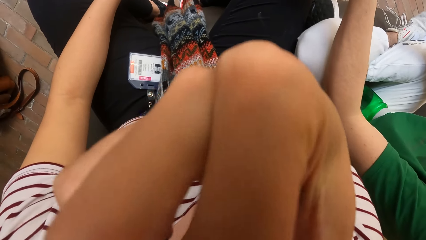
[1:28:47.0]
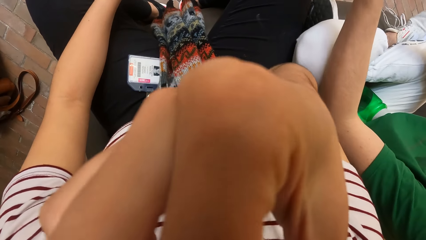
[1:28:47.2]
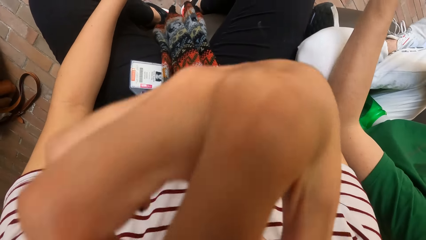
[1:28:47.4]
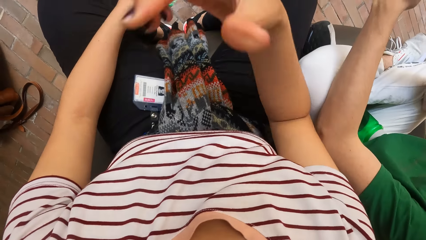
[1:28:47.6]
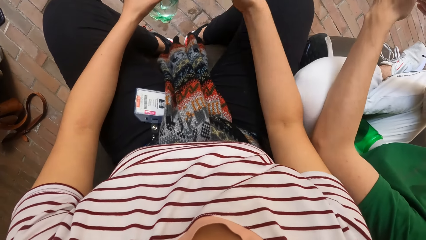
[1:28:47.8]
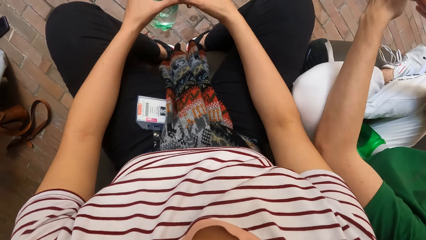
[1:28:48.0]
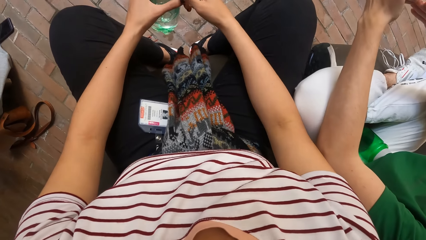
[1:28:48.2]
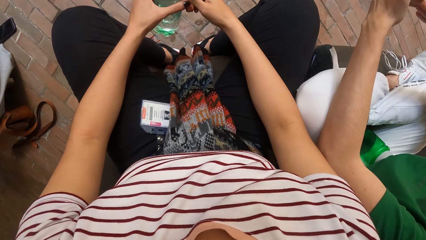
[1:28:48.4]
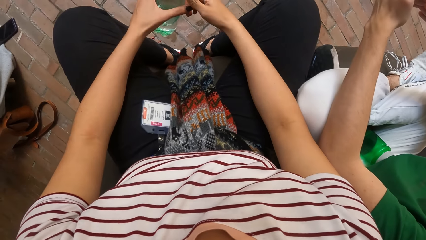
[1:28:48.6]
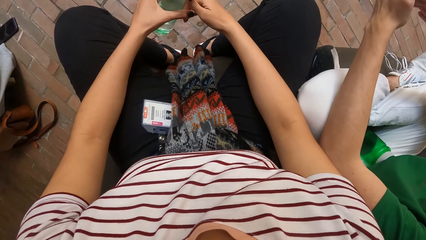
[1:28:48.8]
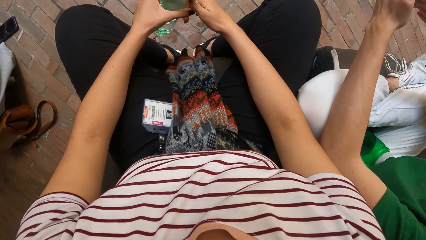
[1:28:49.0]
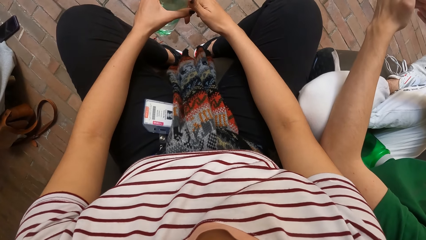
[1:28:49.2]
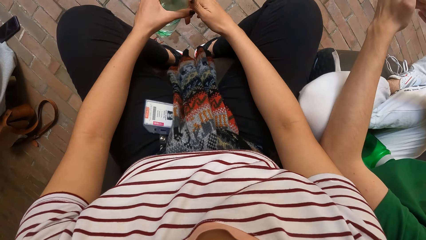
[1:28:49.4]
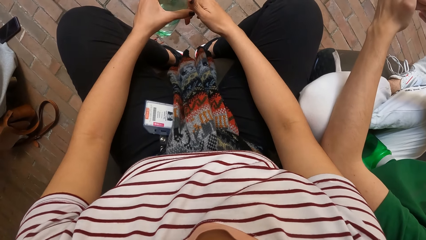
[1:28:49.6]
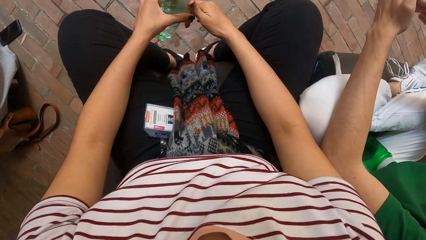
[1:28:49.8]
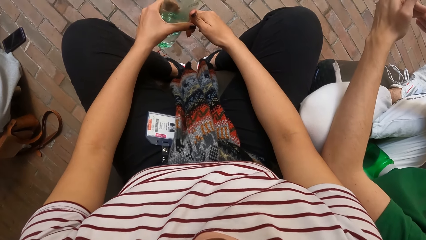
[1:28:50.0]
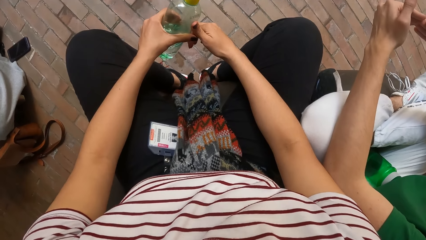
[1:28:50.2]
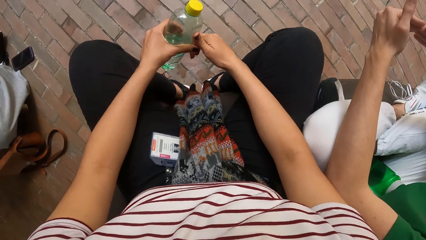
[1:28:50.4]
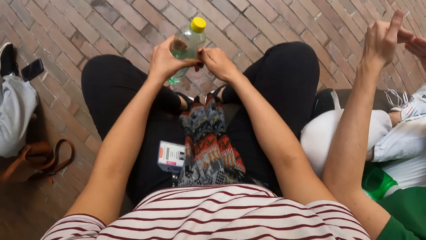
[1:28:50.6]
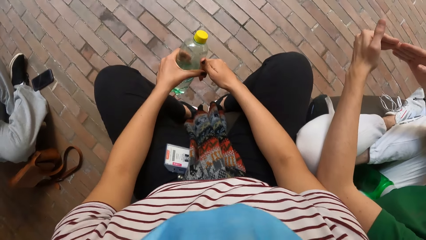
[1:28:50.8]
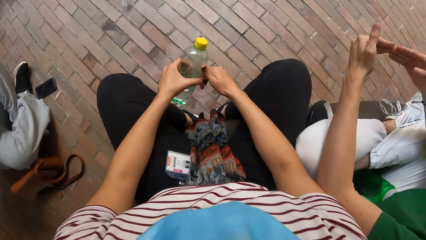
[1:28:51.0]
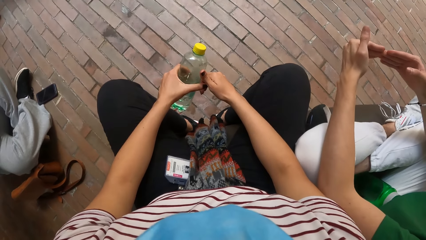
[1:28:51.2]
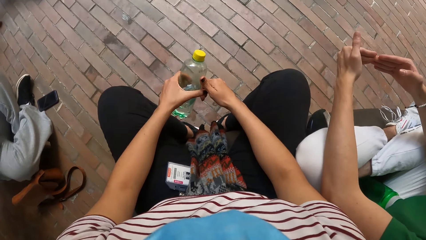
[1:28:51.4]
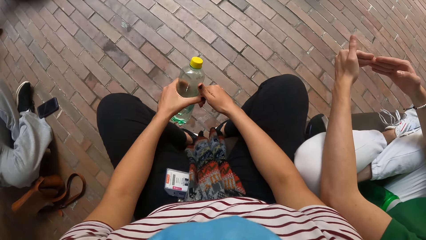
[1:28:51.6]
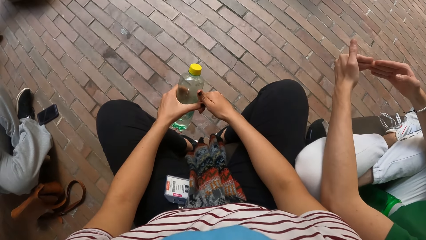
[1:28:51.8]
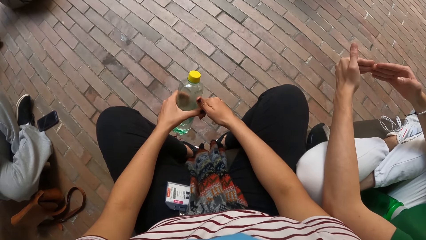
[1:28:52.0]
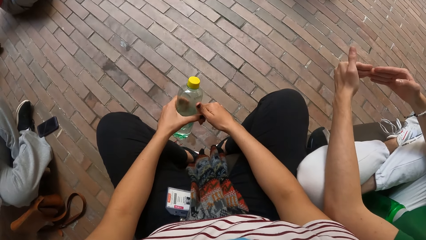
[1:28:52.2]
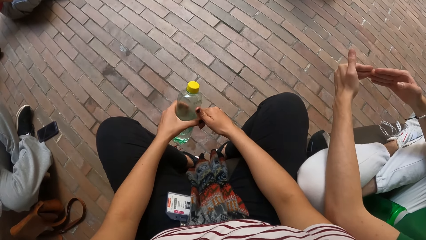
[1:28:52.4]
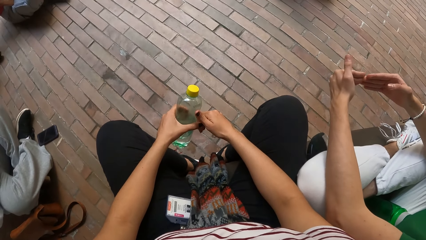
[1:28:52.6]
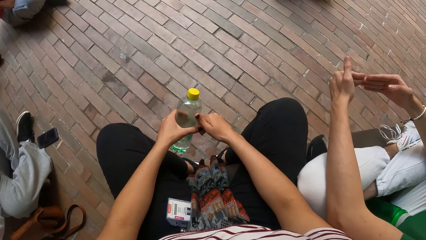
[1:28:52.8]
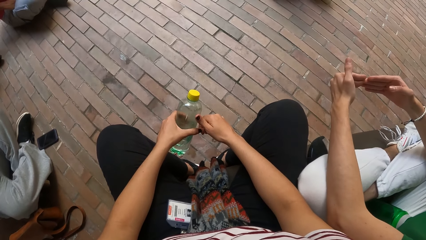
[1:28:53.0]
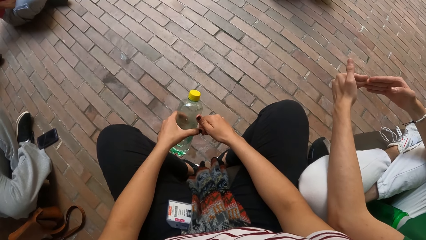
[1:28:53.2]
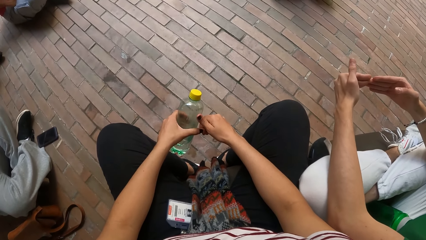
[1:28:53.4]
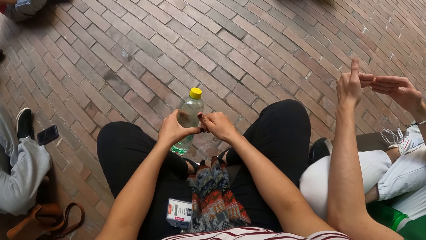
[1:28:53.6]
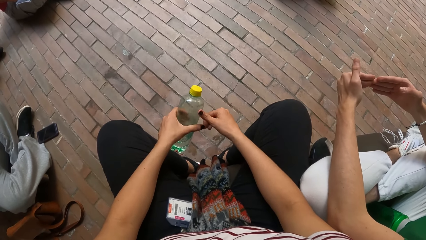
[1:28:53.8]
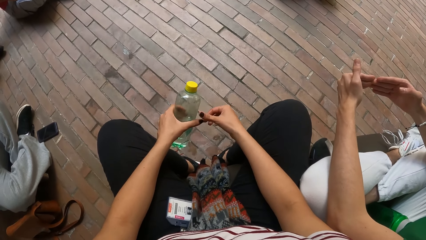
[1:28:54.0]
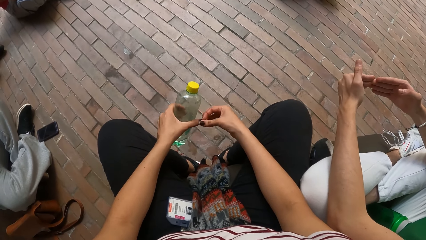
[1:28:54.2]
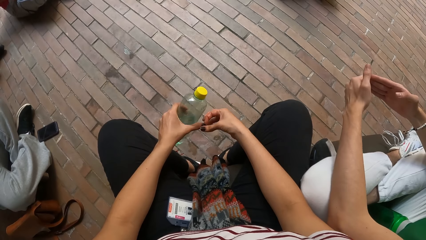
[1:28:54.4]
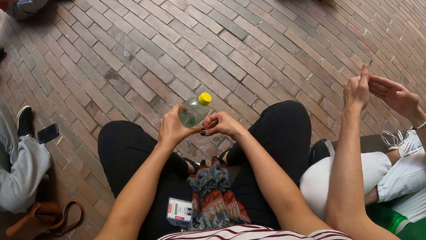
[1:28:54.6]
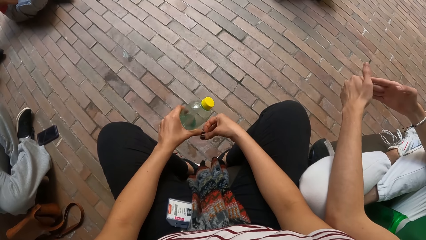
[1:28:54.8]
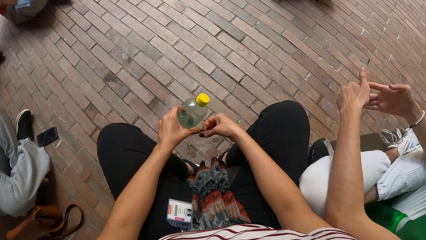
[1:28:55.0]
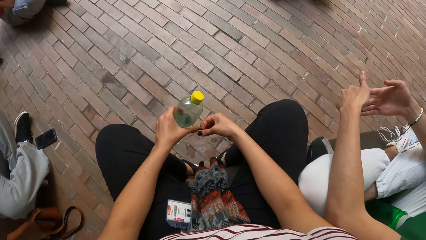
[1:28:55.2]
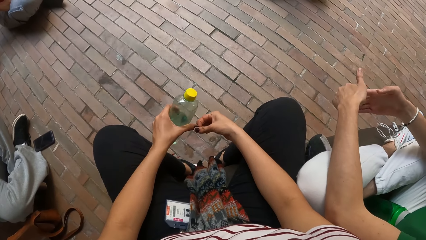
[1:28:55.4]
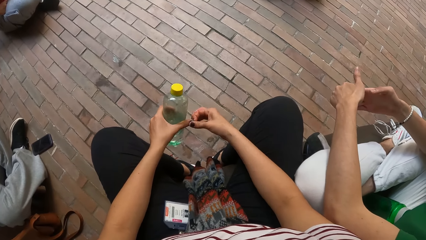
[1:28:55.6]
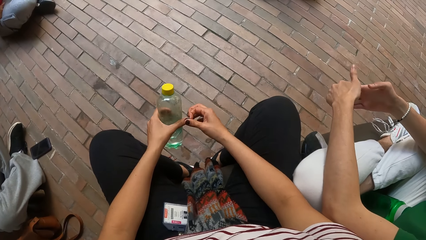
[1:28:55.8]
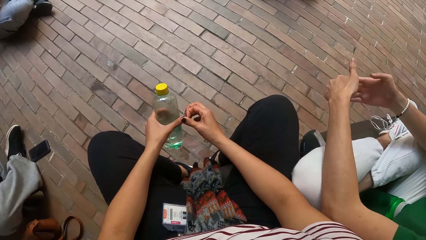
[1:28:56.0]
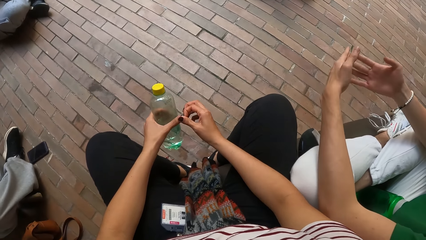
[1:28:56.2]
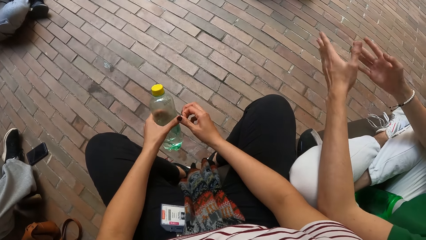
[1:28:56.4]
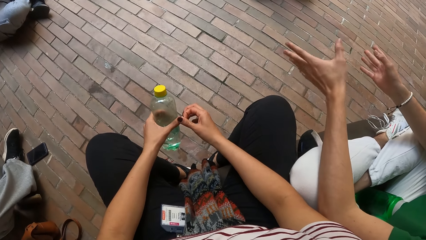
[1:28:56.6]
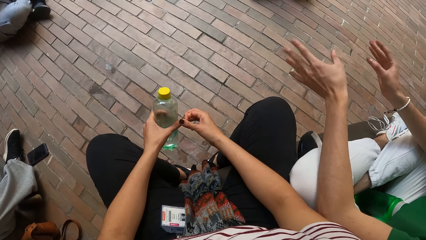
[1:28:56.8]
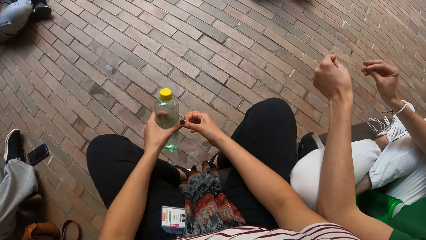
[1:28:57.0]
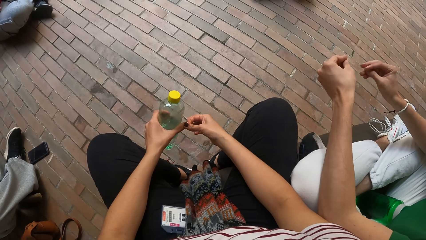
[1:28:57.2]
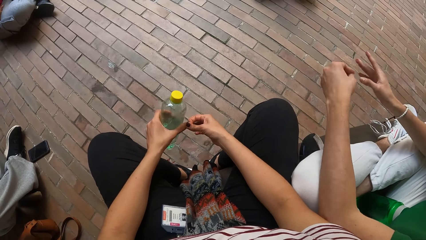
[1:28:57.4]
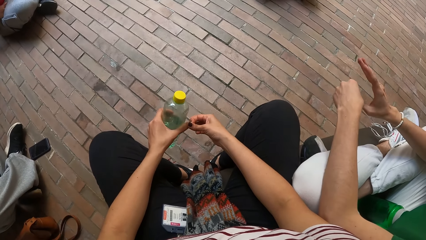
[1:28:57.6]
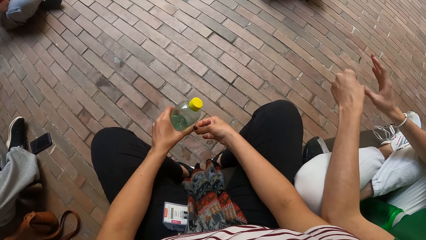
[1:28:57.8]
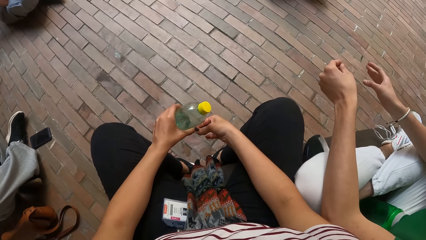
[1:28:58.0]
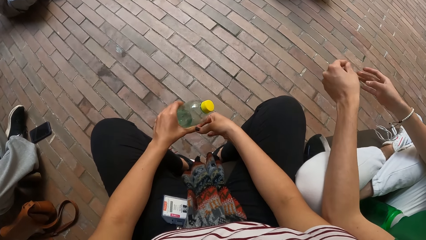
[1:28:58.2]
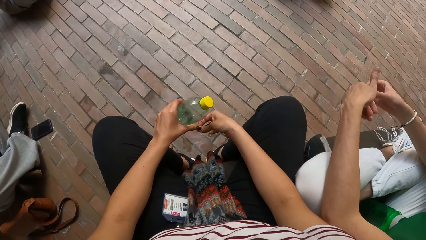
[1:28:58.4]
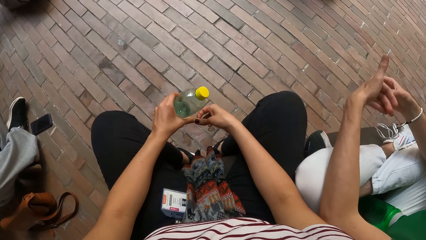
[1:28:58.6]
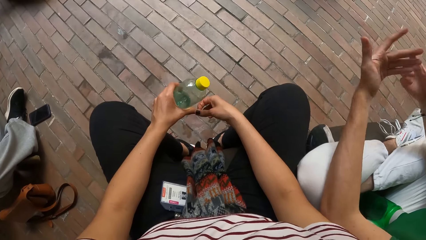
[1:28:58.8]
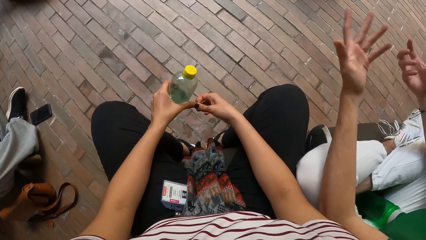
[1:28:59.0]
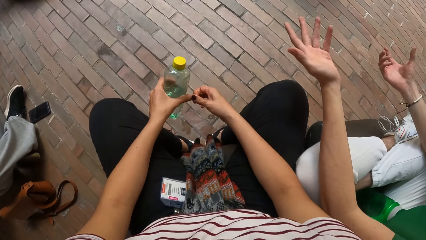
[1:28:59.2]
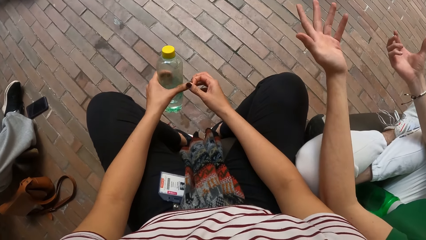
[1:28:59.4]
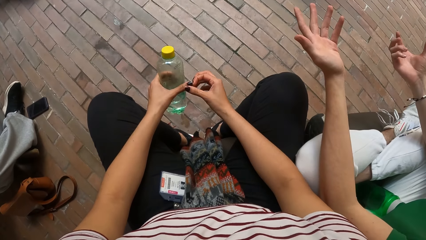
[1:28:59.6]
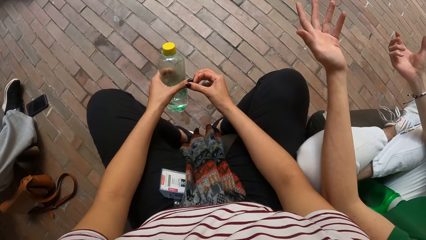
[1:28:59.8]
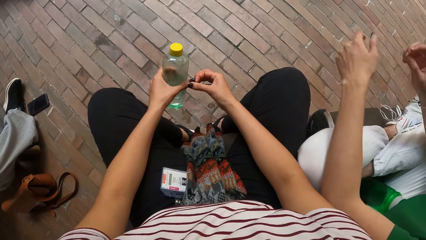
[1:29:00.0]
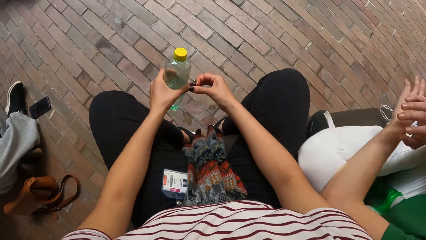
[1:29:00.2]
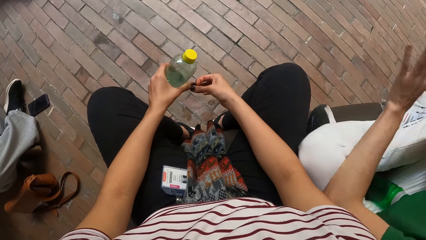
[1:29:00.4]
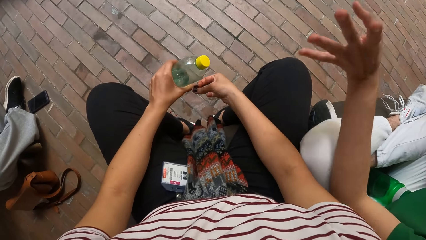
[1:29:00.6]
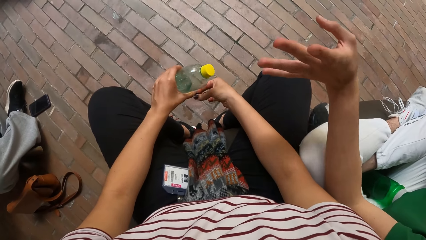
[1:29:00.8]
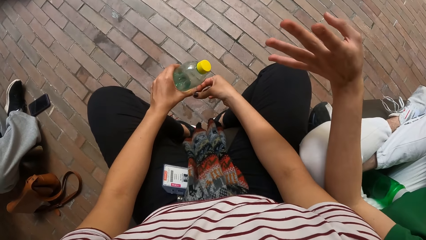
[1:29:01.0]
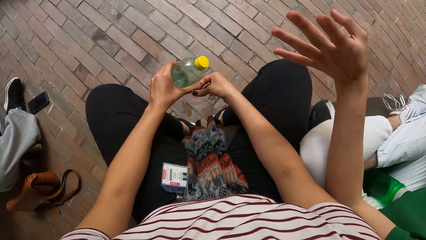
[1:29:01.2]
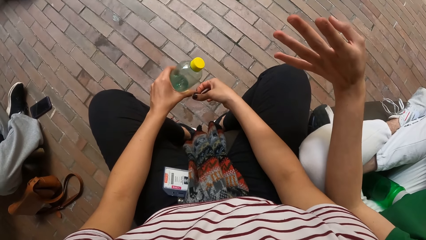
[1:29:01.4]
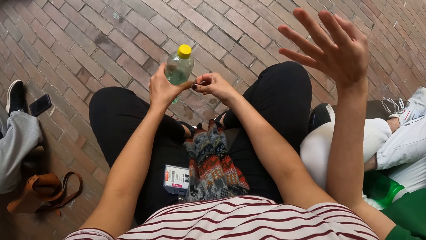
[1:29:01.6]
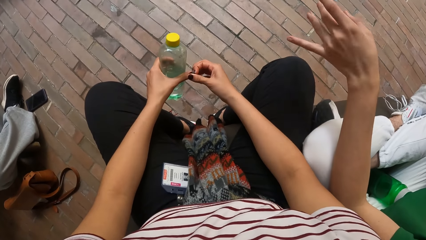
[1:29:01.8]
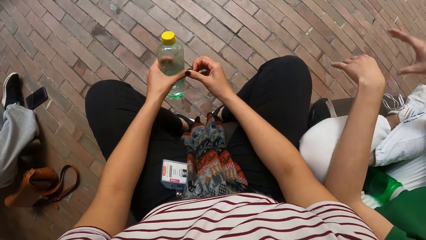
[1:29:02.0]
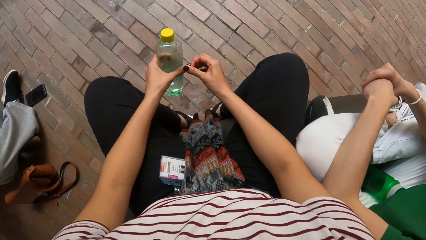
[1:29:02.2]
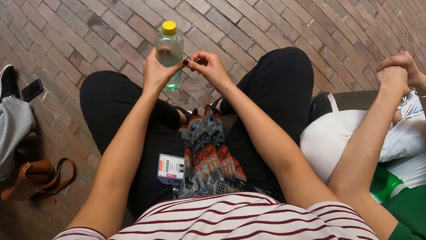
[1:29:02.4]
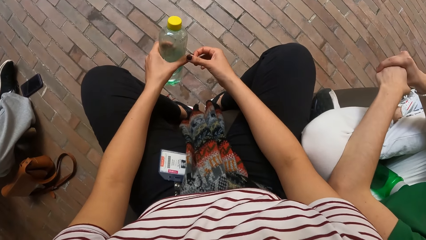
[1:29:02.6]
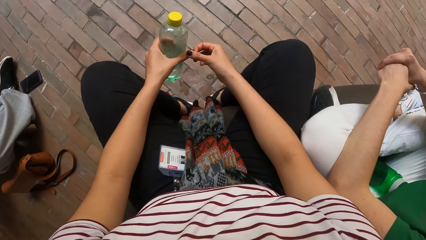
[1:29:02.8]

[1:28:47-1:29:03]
The camera wearer withdraws the right hand from something. She holds the water bottle with both hands. She holds the bottle with her left hand. She scratches her left hand with her right hand.
